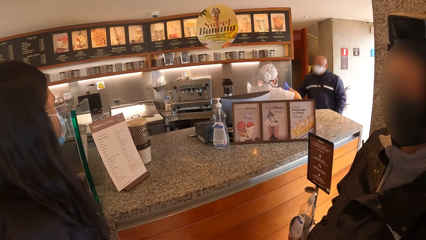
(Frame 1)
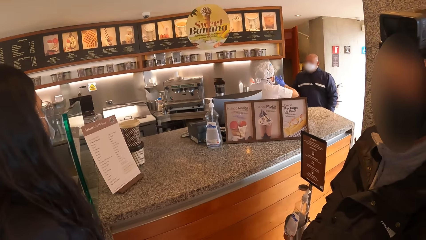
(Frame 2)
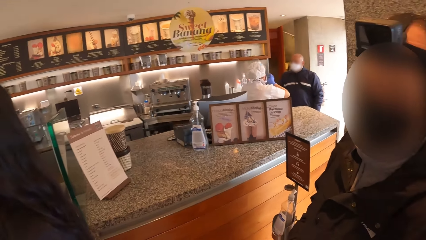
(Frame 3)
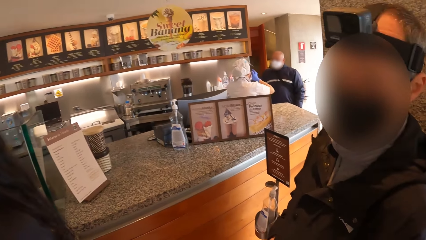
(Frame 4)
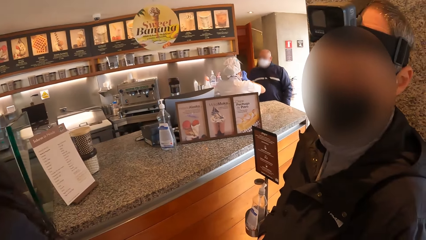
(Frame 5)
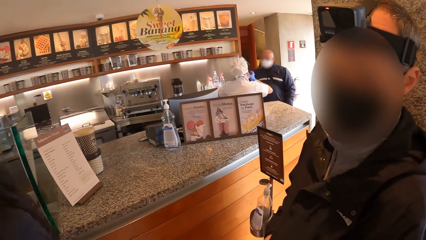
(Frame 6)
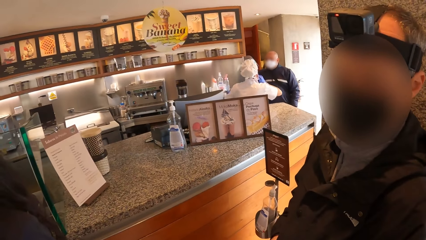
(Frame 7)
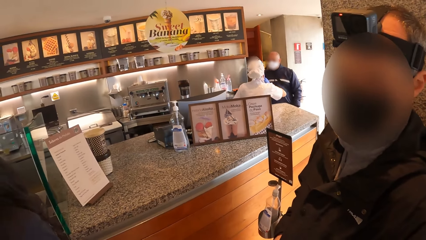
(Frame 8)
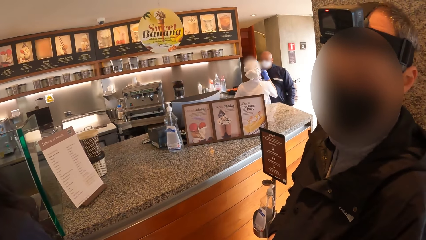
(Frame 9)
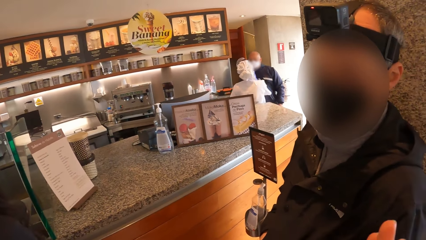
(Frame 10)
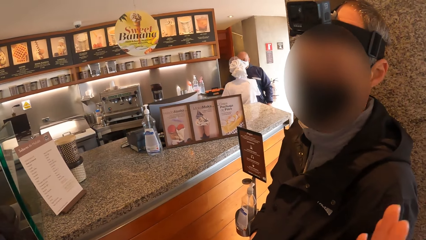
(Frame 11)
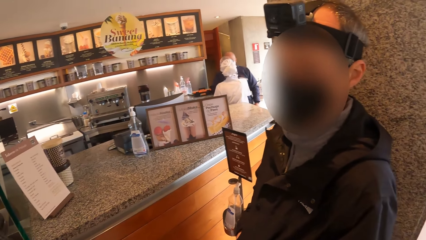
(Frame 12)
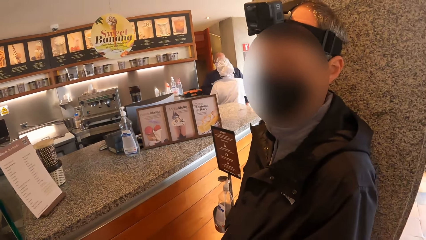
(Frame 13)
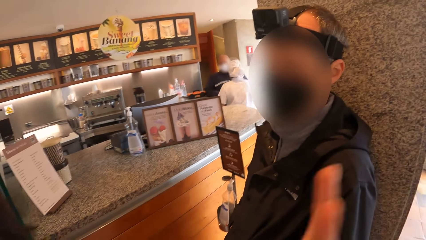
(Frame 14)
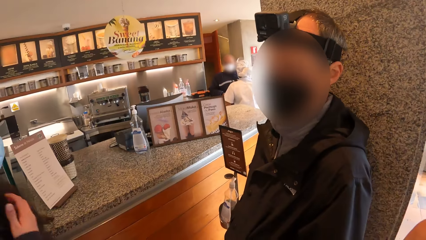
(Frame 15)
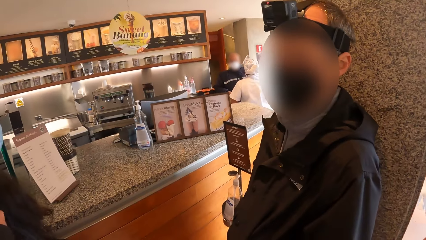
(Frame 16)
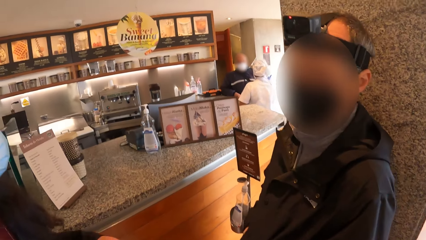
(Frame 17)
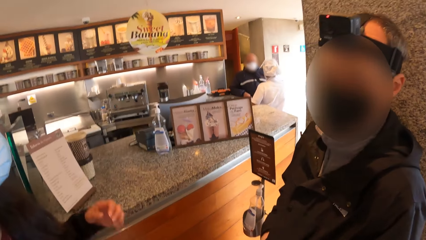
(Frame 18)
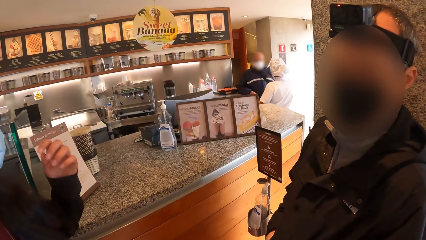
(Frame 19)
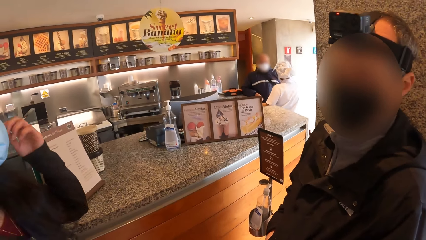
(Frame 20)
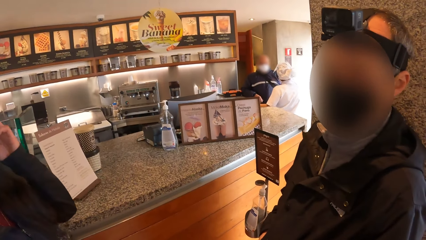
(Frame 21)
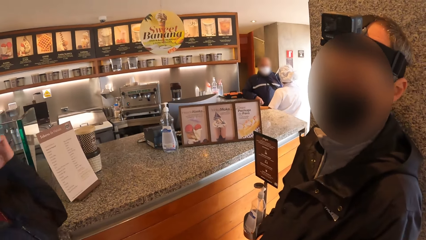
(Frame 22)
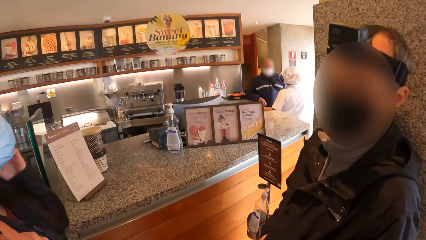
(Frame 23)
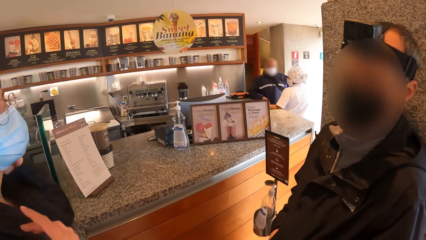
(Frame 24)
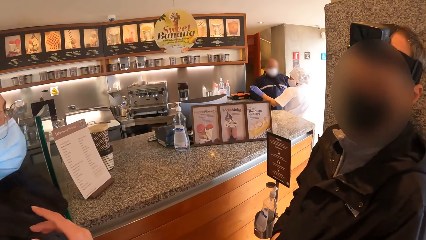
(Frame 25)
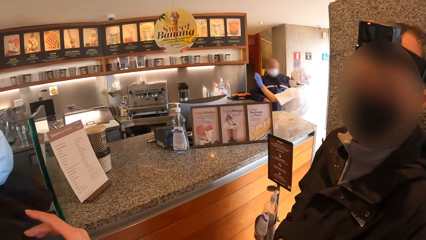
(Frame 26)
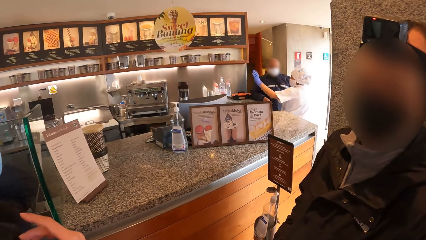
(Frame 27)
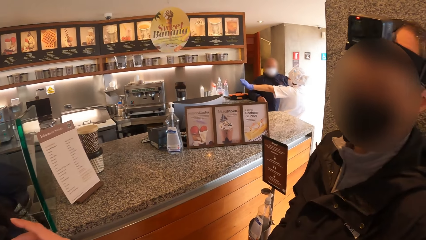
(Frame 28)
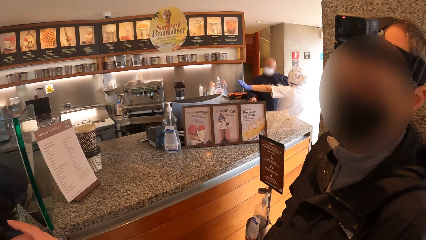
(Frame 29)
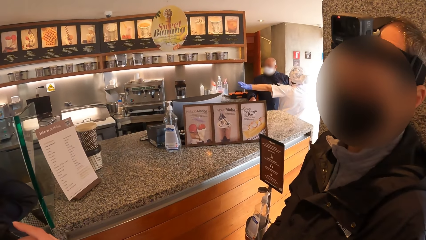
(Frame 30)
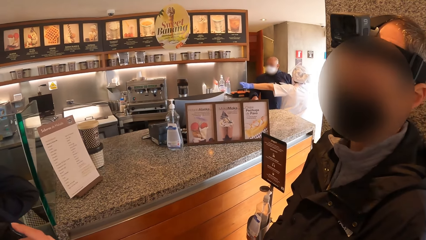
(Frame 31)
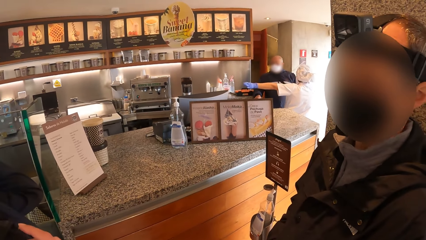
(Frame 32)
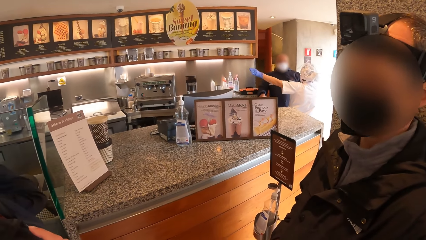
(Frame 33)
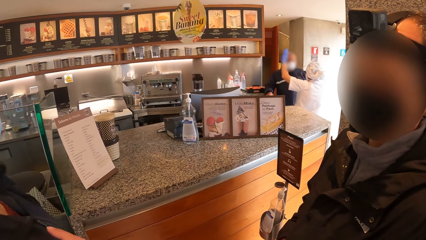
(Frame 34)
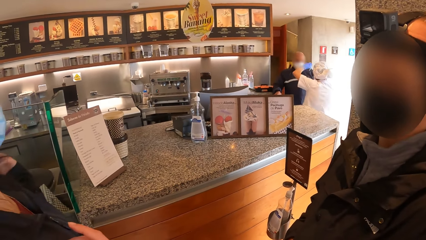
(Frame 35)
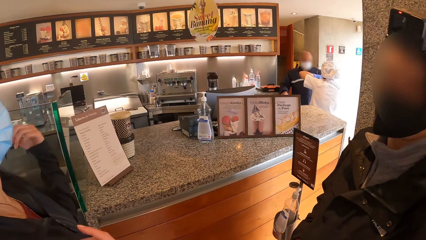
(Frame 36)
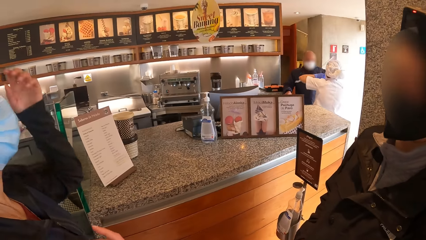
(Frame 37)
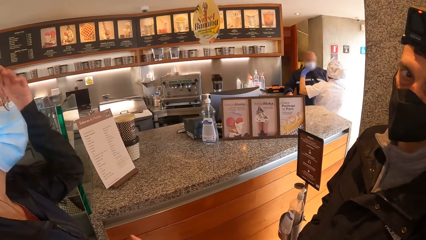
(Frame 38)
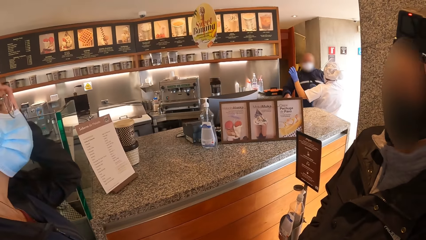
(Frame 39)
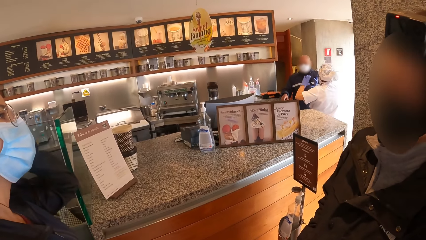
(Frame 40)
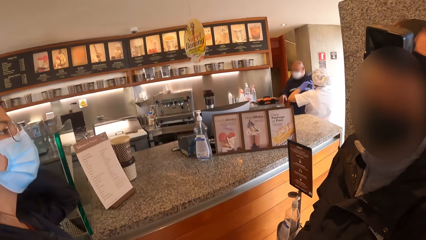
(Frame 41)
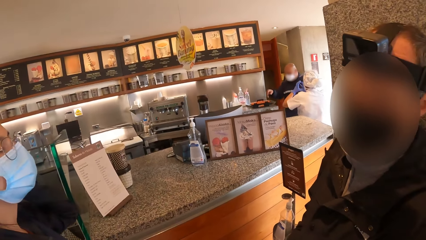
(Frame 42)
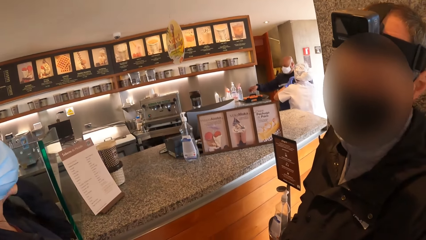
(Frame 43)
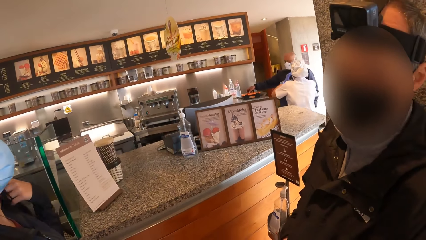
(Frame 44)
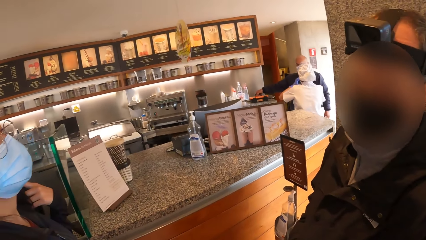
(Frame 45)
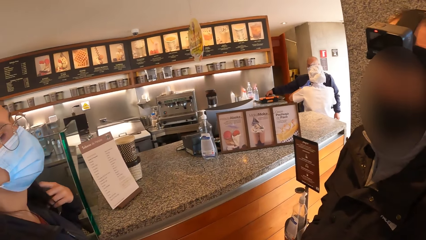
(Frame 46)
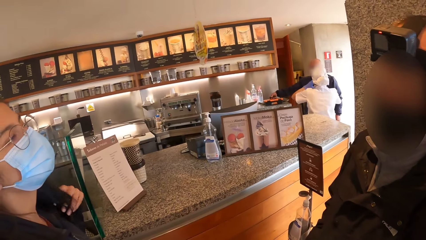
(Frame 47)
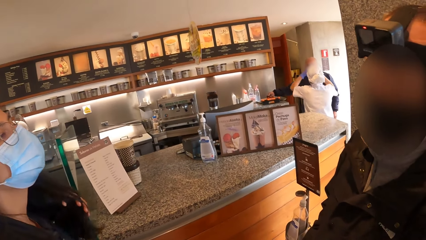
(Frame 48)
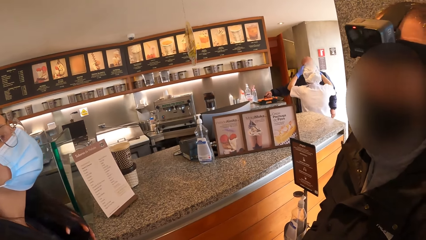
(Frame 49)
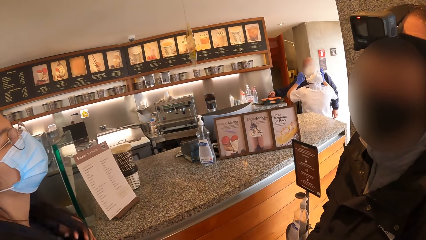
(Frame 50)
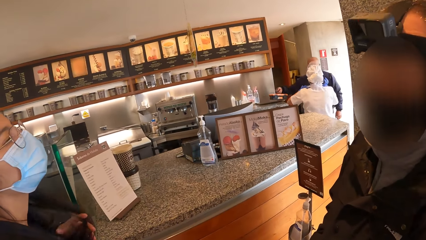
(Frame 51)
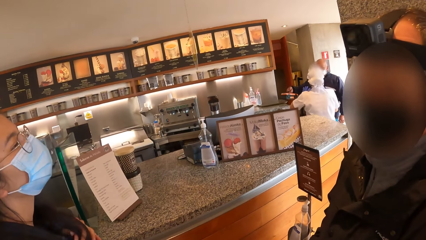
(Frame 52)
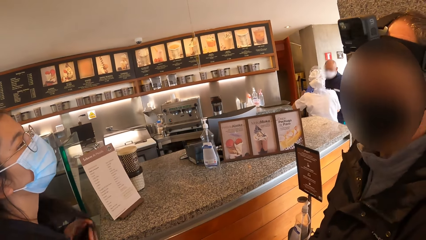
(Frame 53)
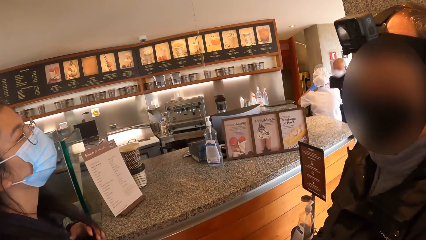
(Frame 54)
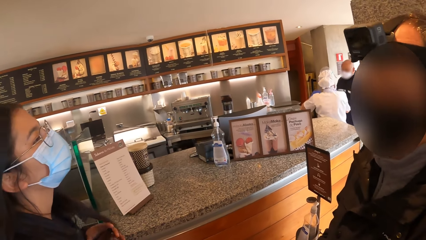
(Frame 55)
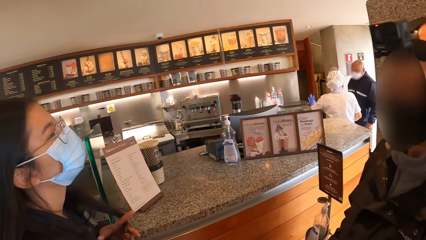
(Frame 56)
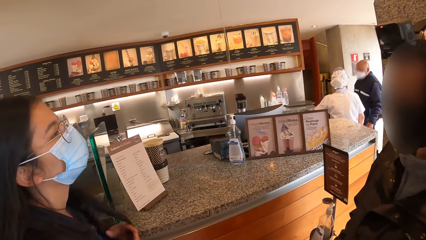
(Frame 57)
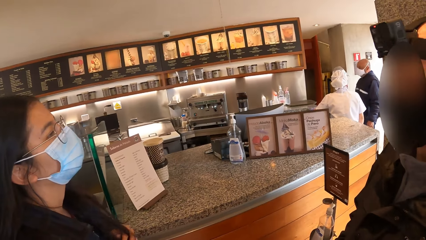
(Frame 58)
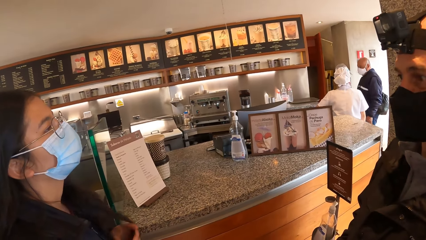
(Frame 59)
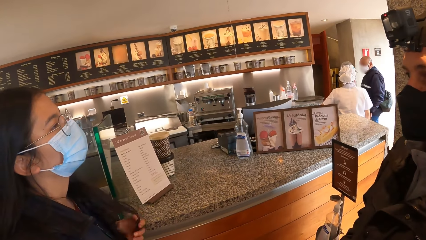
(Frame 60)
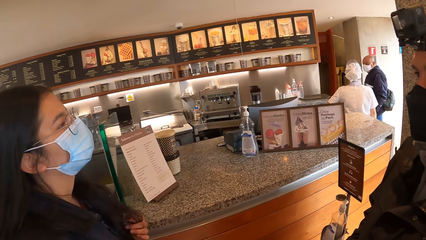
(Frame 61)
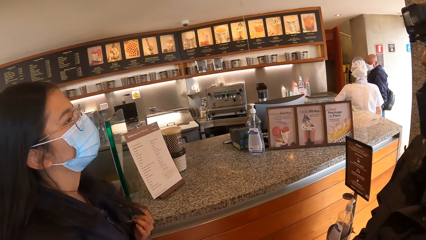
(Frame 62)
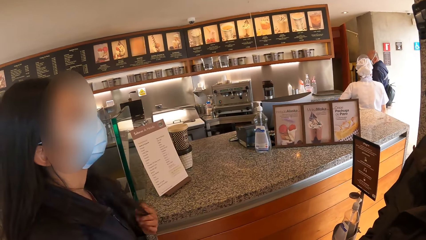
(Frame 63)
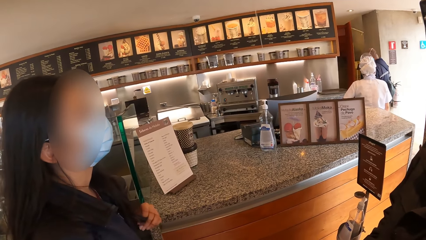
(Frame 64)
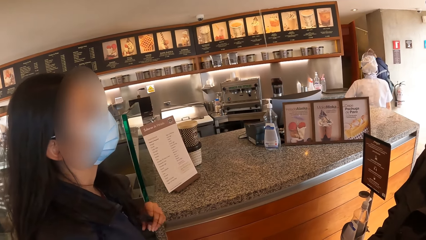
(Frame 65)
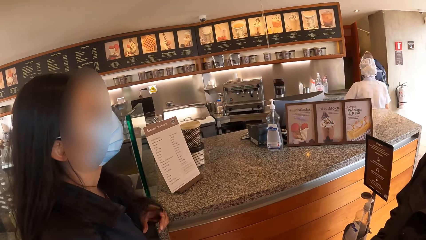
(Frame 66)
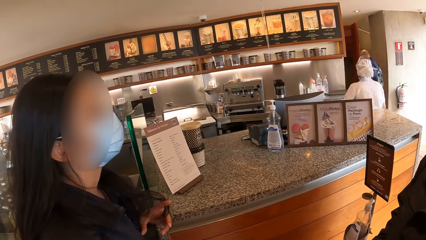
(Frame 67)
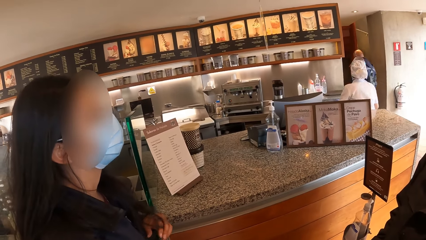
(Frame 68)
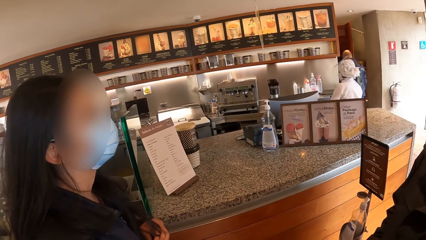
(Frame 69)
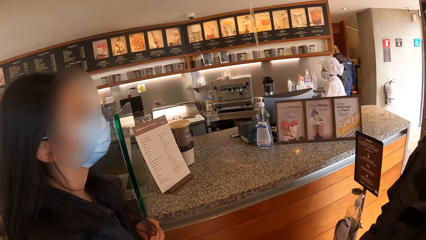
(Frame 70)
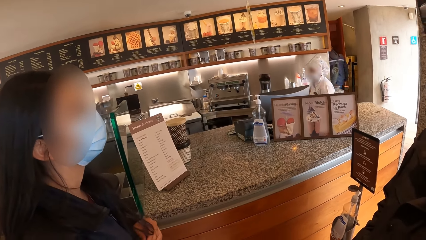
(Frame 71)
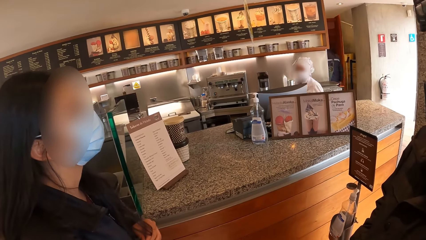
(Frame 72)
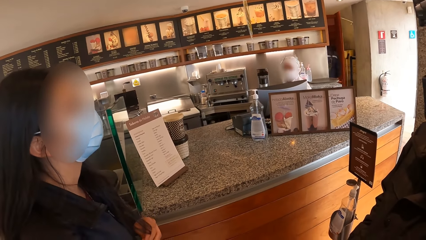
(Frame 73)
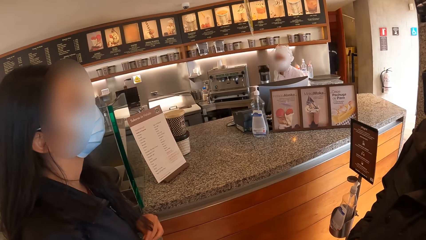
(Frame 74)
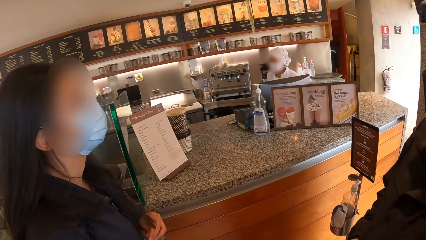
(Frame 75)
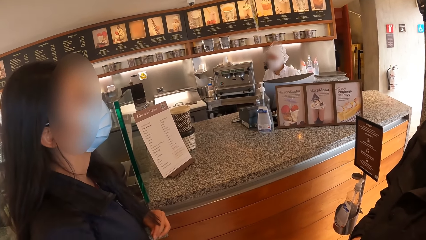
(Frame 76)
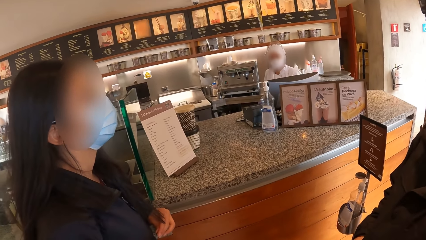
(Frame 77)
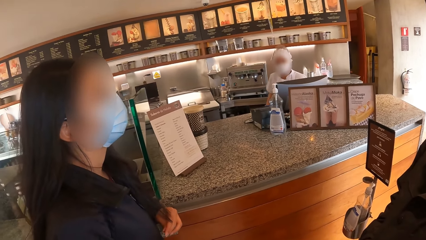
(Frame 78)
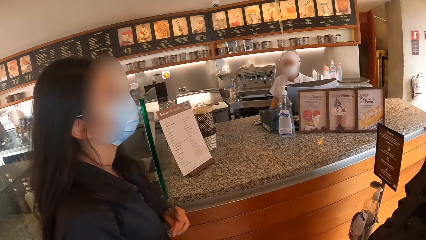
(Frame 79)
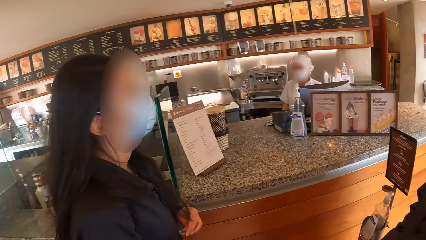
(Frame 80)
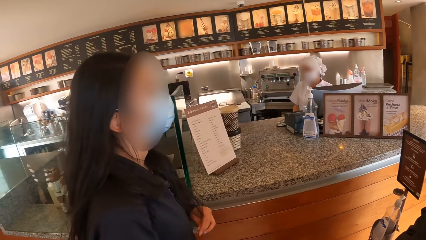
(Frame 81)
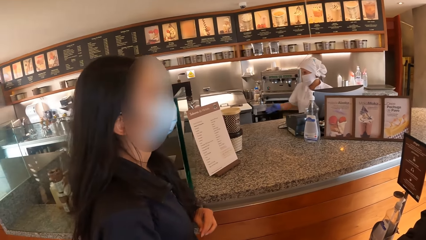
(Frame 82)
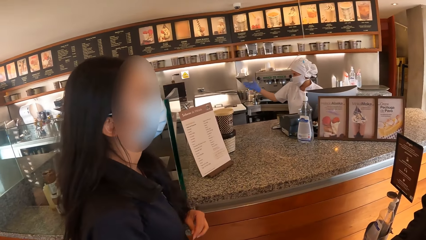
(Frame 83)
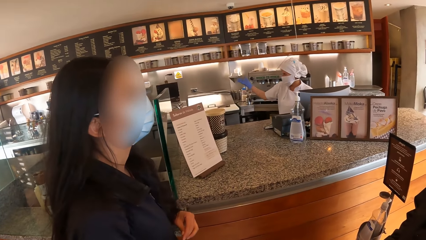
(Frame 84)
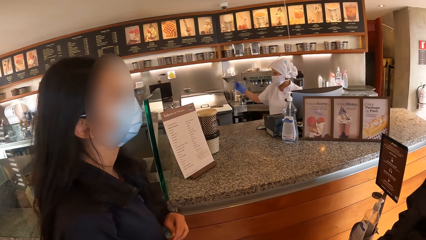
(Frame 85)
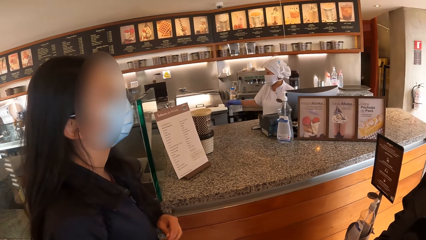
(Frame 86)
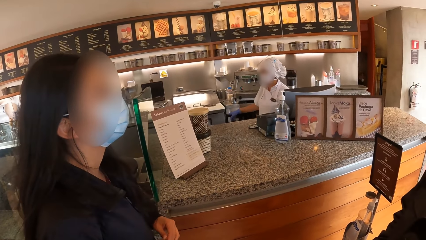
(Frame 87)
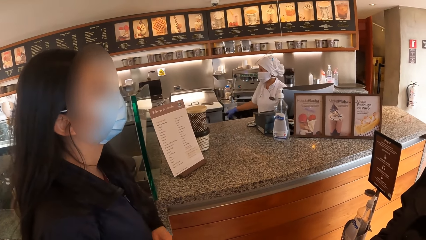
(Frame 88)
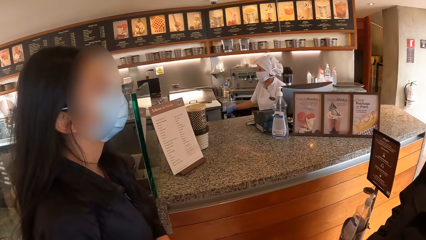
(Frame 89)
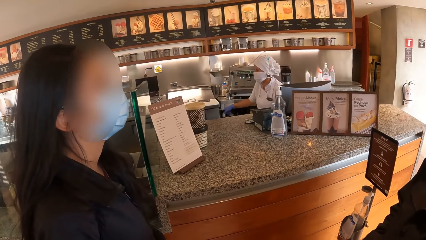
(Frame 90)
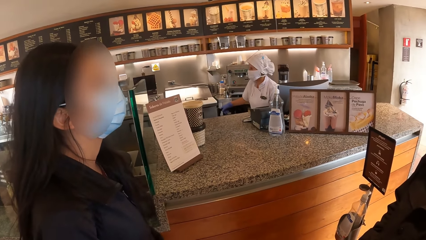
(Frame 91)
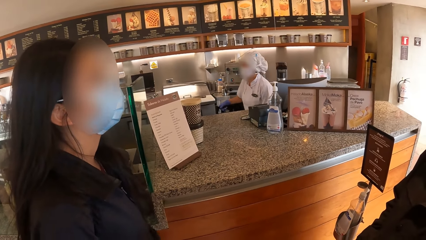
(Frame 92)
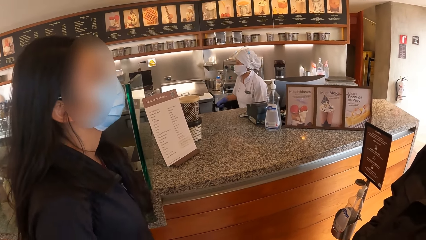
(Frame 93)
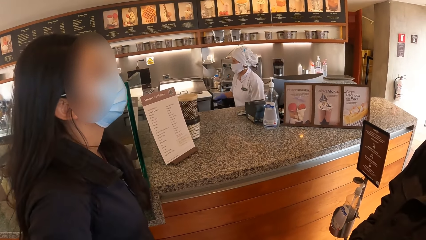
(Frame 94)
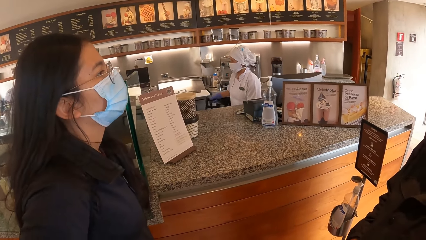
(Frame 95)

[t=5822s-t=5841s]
The camera wearer moves the hand. The woman adjusts her hair with her left hand.
